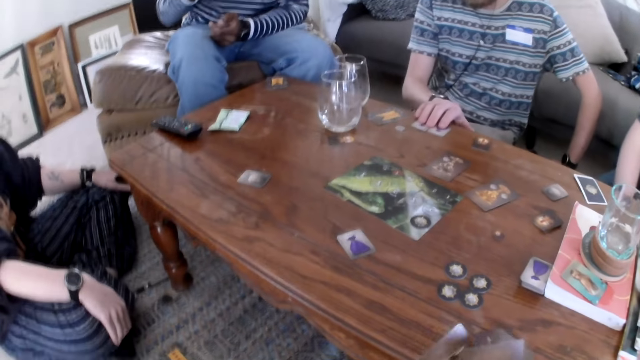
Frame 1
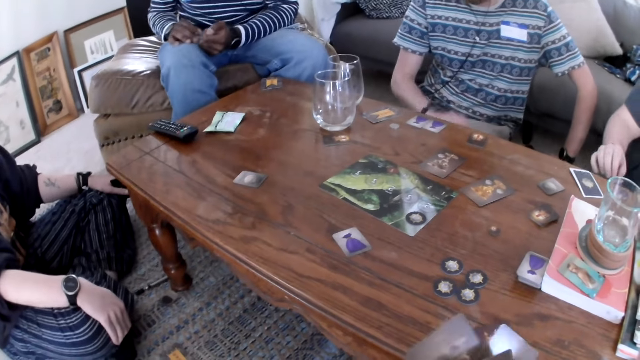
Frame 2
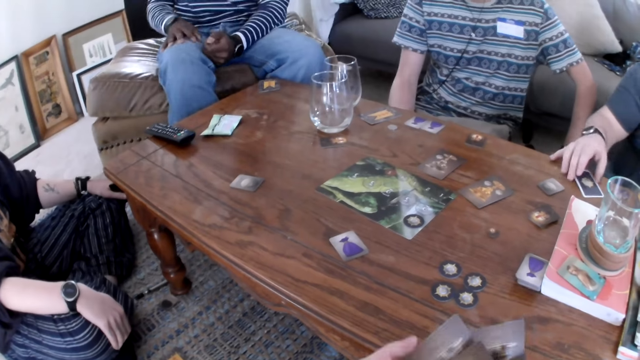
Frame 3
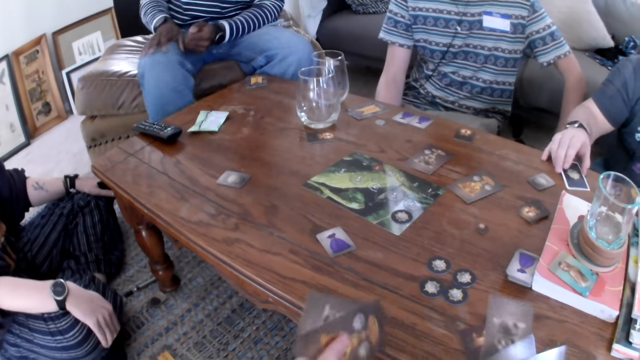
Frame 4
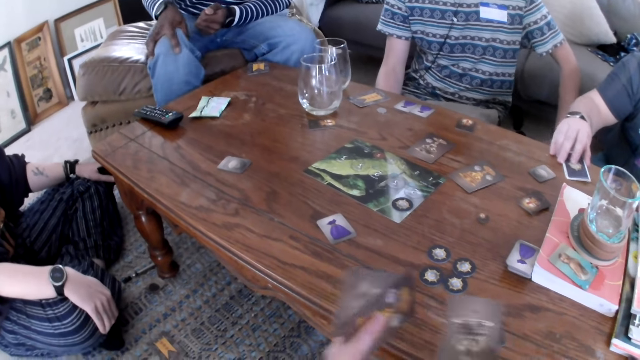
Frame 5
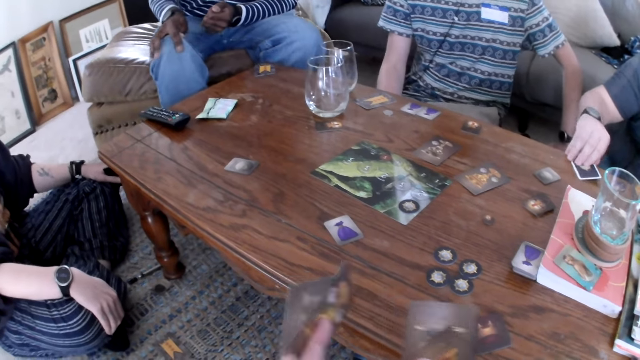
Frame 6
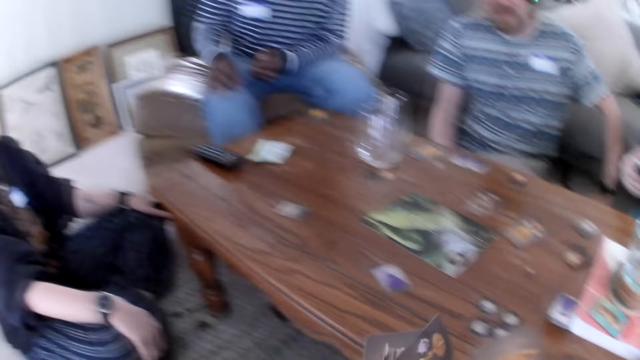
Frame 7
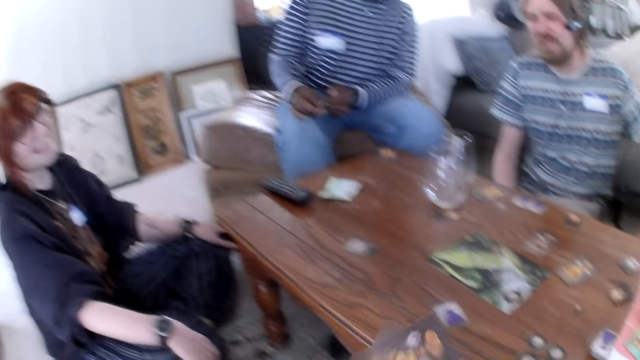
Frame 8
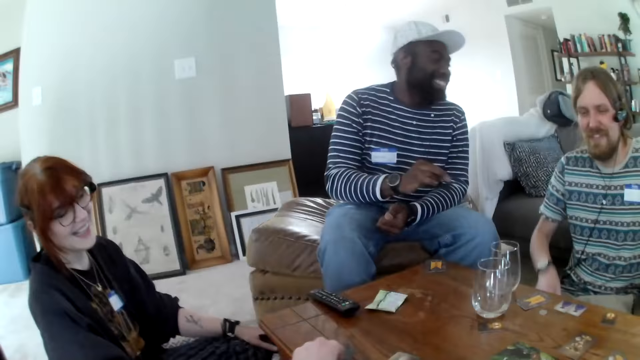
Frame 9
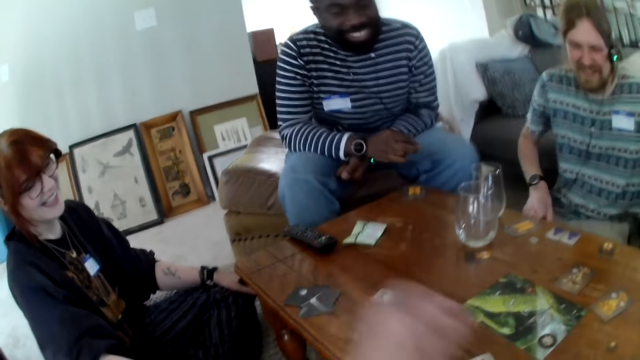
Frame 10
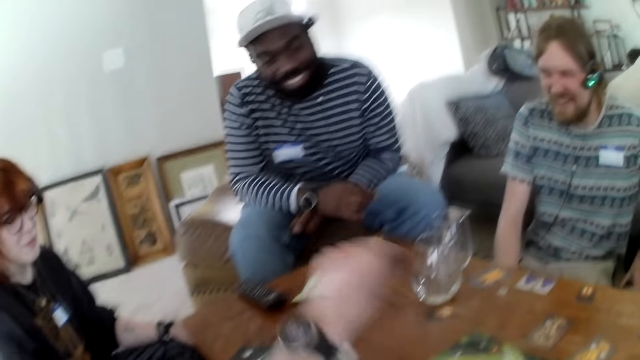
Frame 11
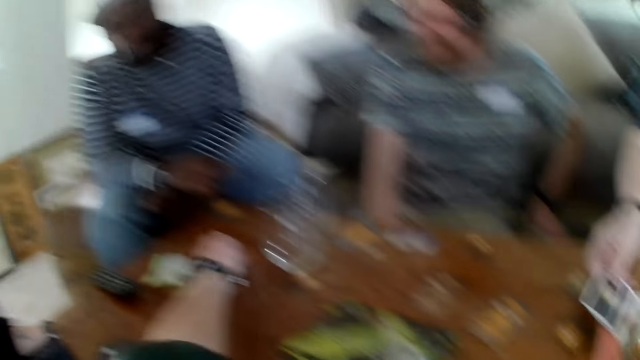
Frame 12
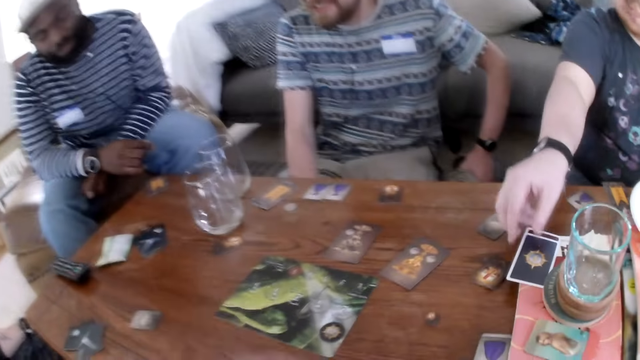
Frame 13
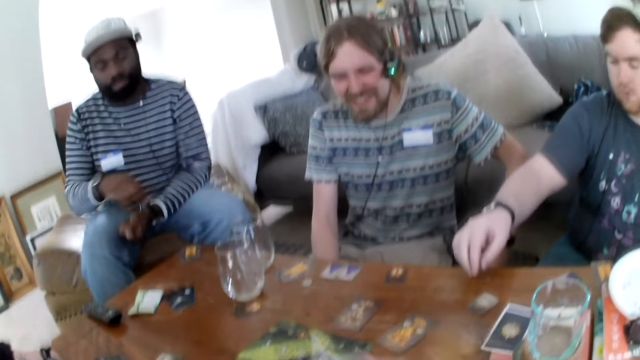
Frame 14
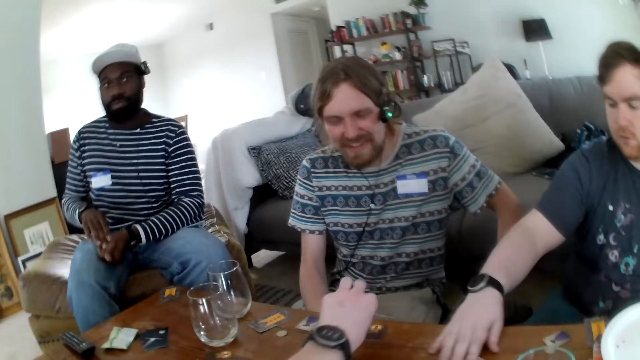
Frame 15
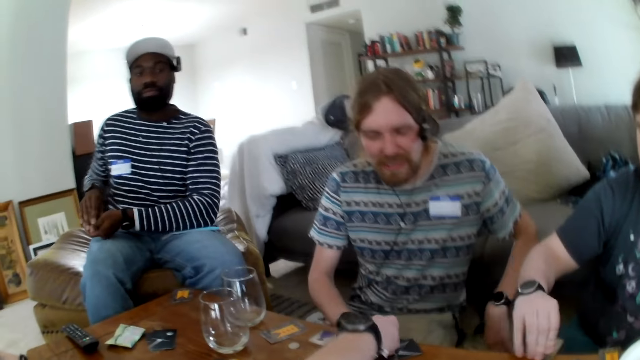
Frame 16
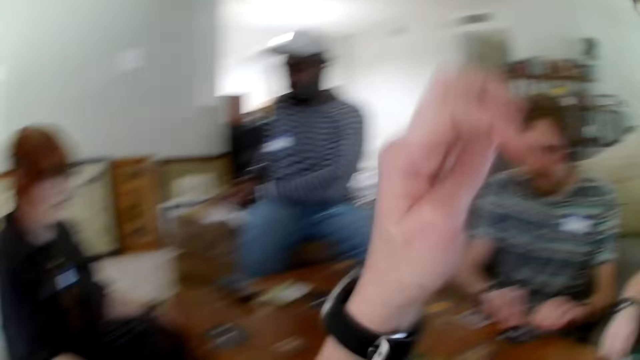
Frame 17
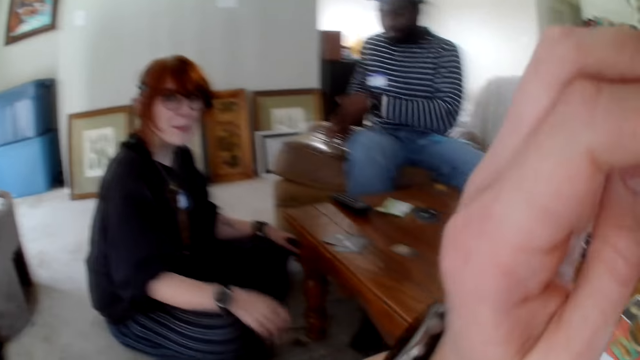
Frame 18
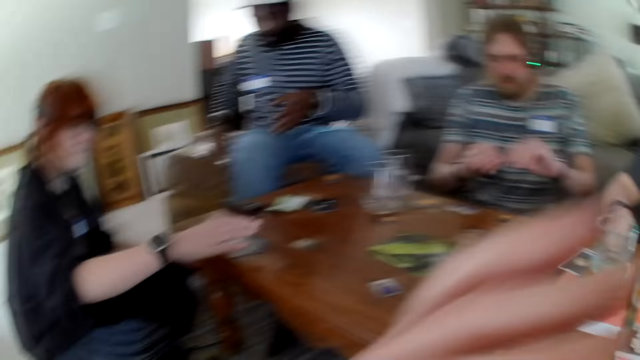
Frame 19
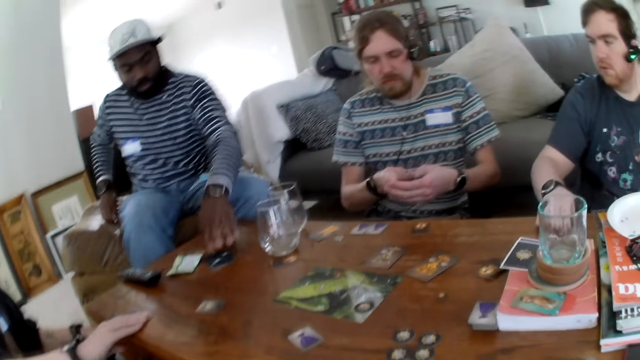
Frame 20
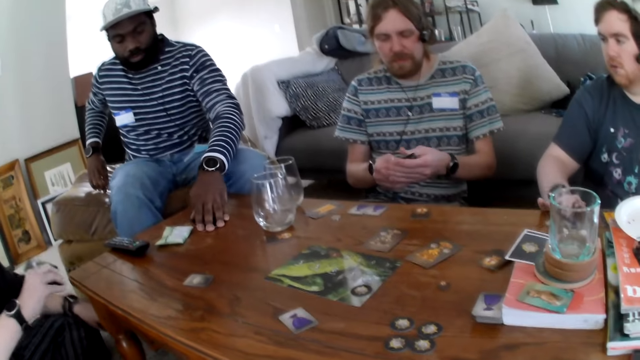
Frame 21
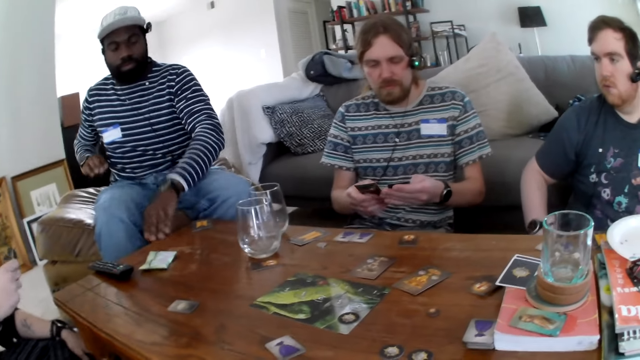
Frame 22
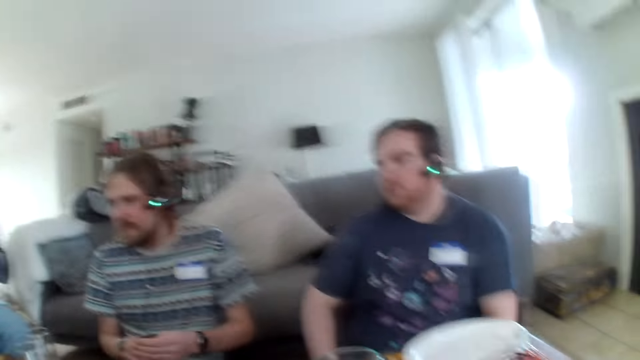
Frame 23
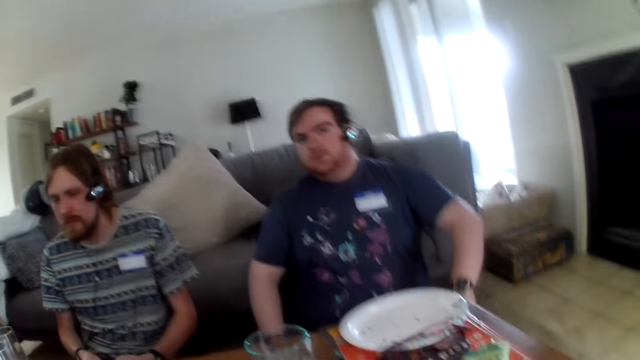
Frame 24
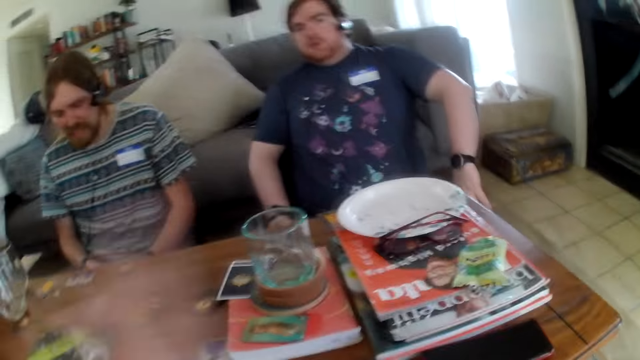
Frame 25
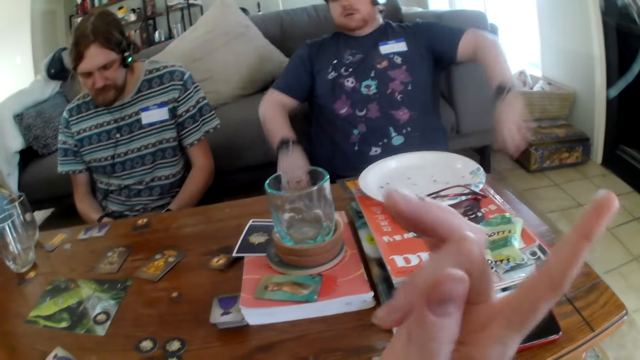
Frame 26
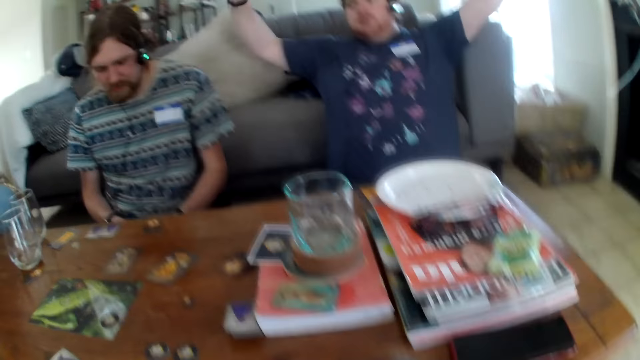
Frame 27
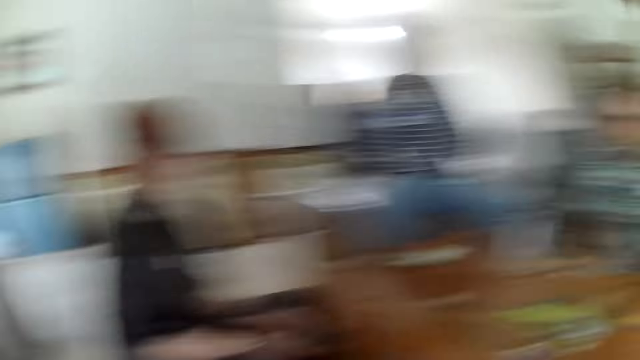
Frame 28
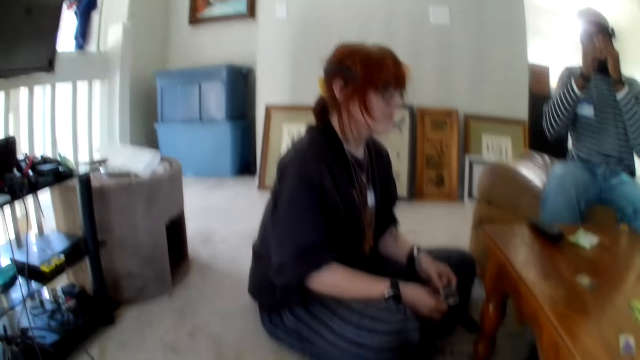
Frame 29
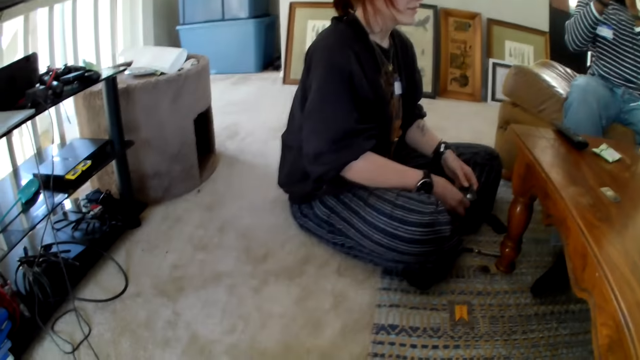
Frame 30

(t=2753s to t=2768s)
The camera wearer moves cards. They pick up a card. They arrange the cards. They put the card on the table. They raise hands. A person puts the card on the table. The camera wearer points.

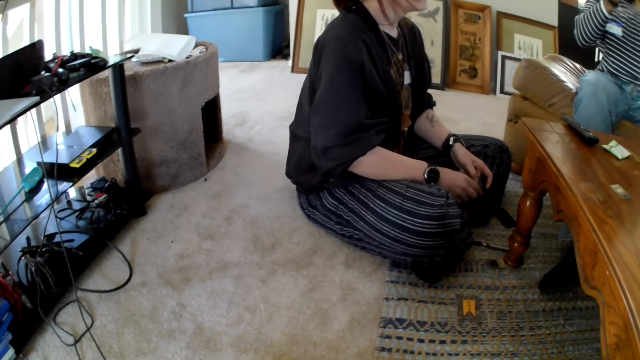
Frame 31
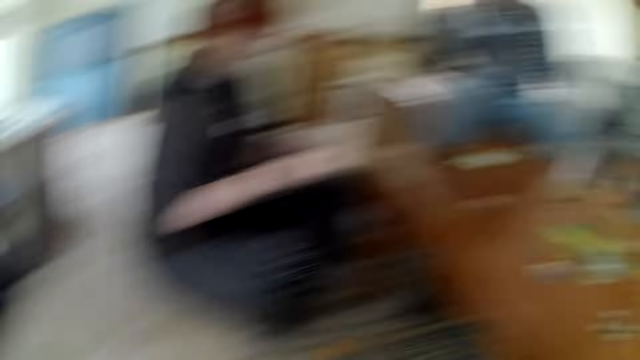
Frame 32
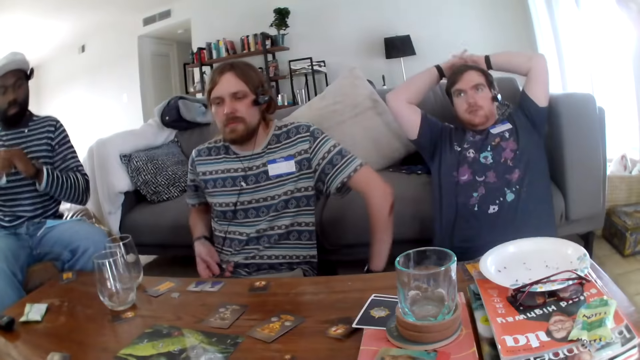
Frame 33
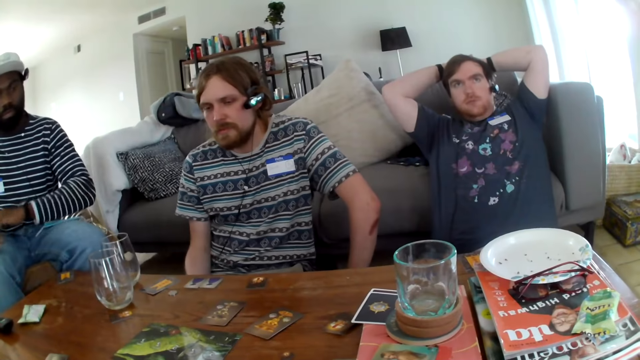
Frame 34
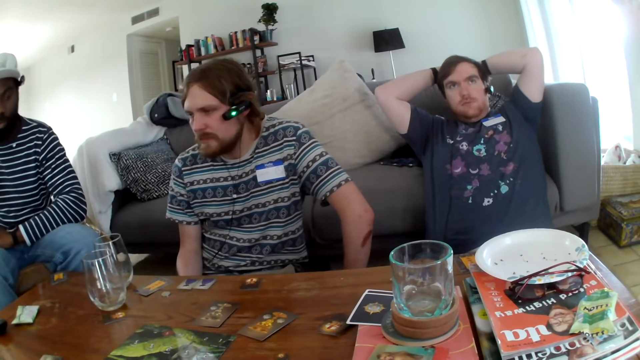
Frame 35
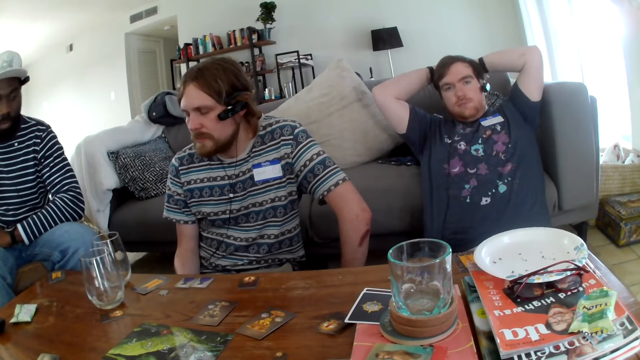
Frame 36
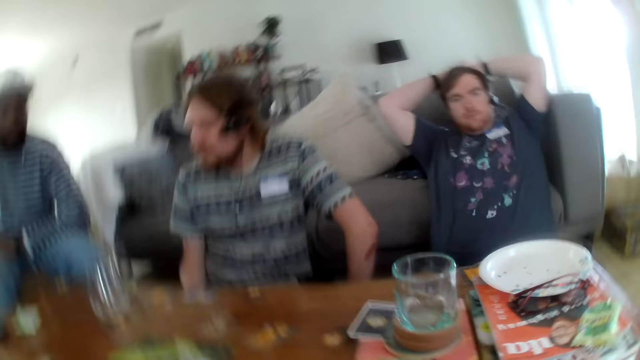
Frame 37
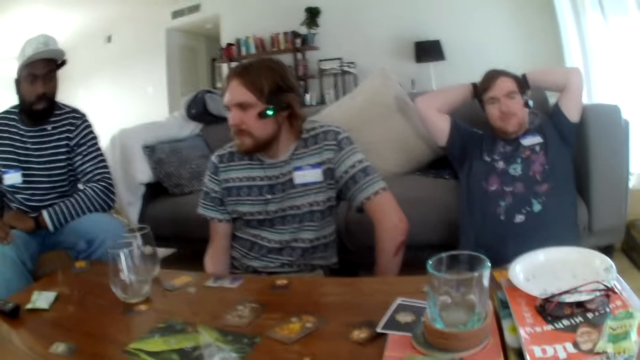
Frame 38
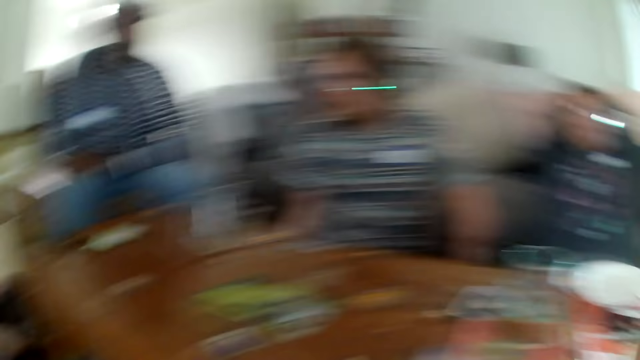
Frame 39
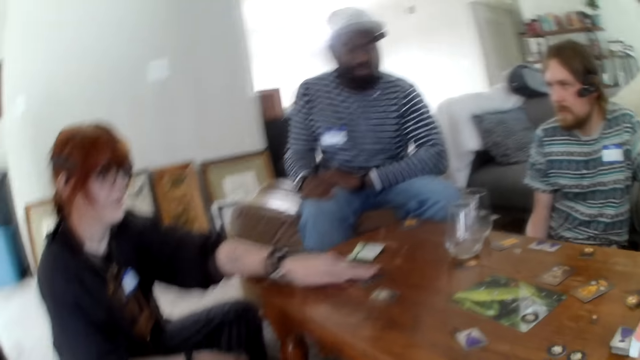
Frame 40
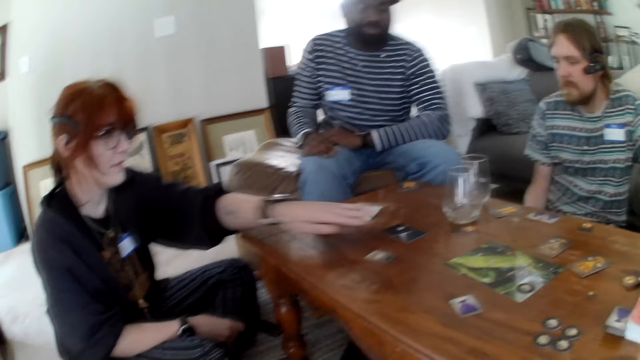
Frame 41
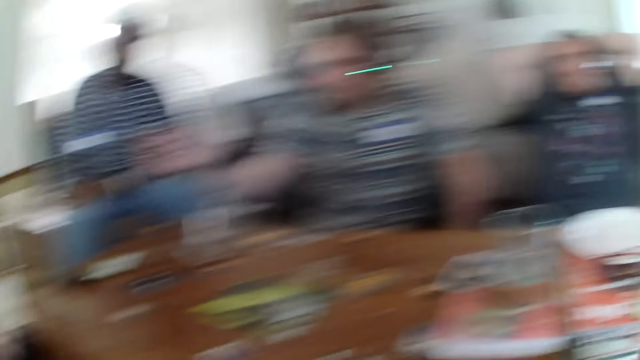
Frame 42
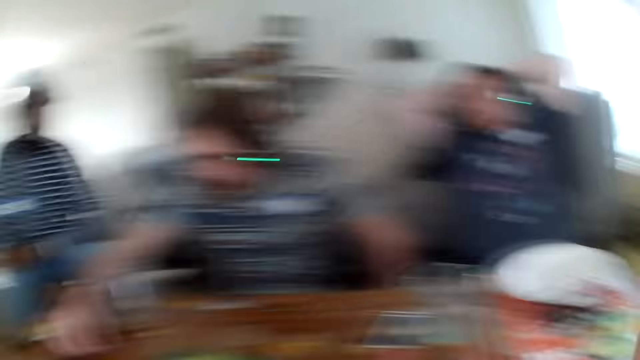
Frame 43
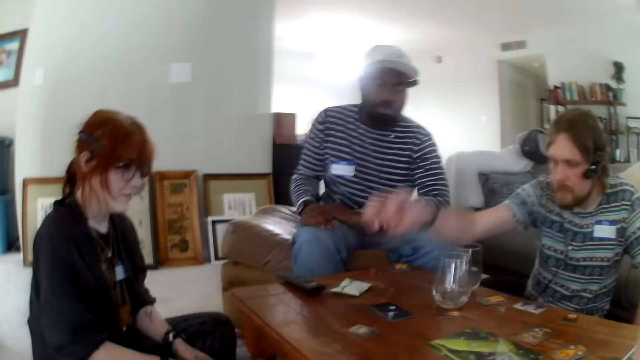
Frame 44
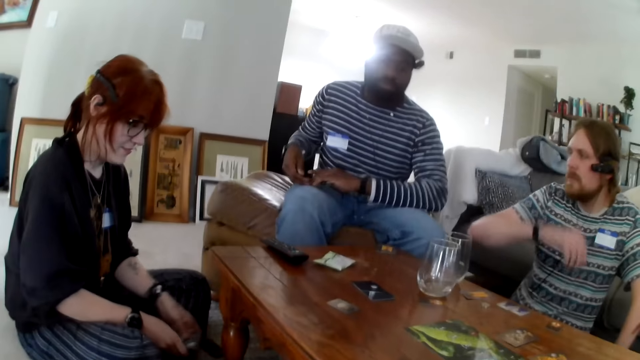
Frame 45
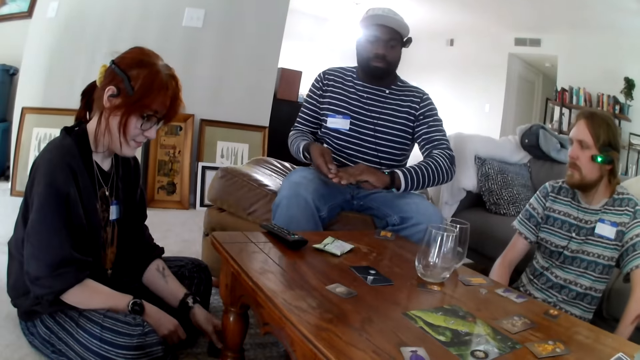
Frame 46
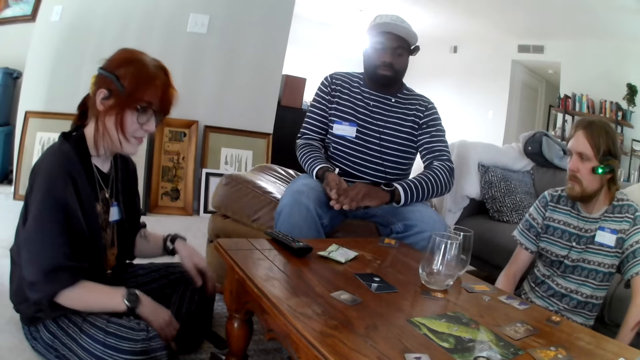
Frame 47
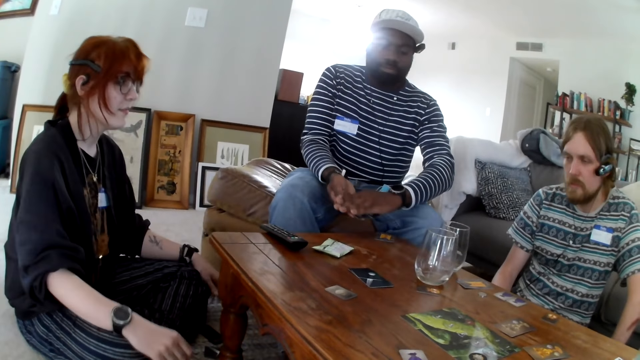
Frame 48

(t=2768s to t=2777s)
A person puts a card on the table. The person taps the table. Another person raises hands.
